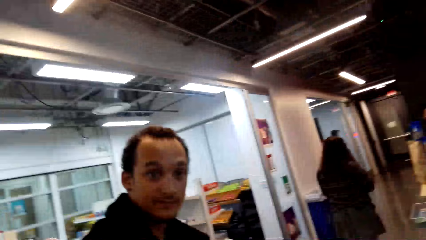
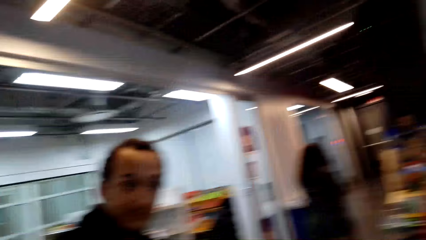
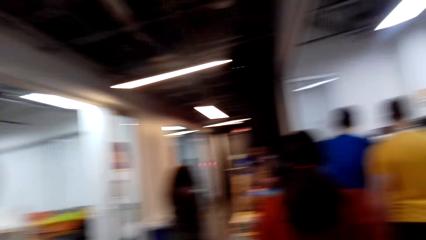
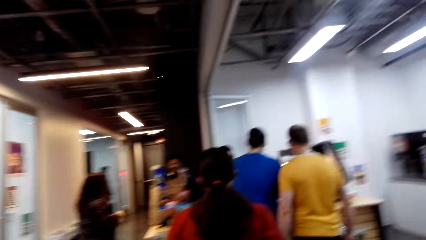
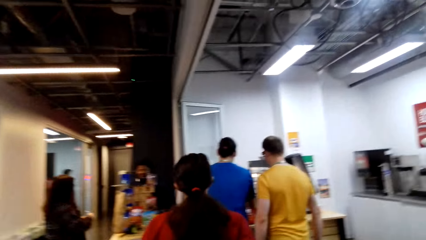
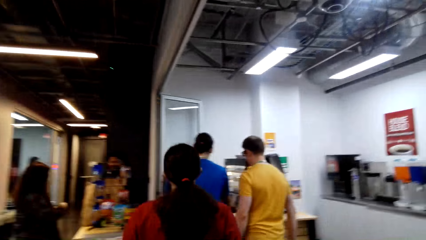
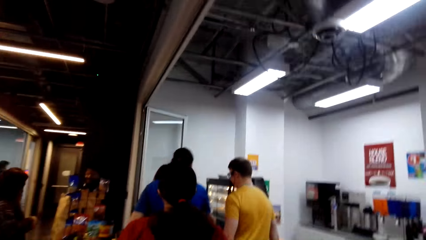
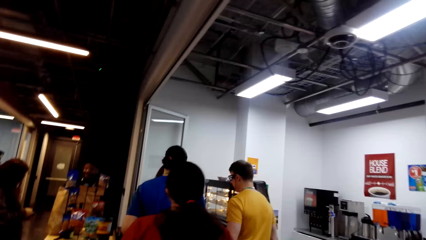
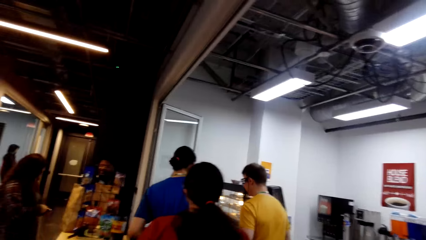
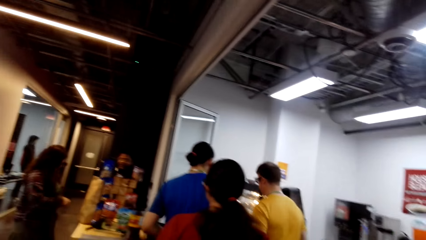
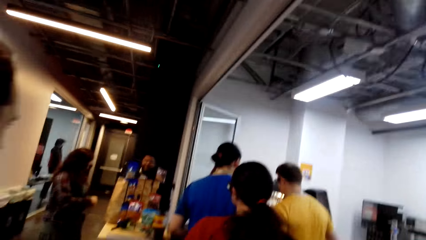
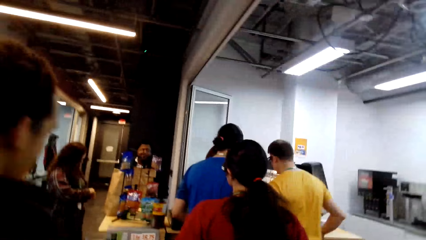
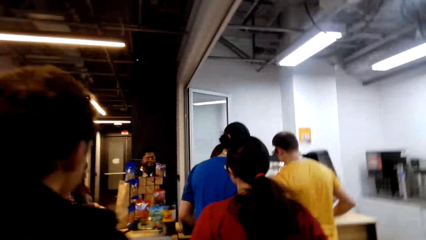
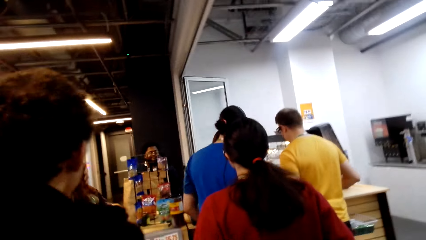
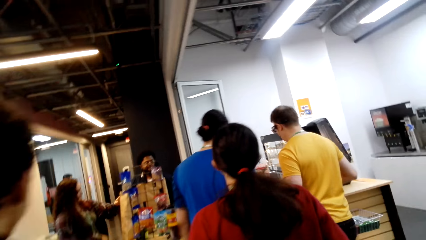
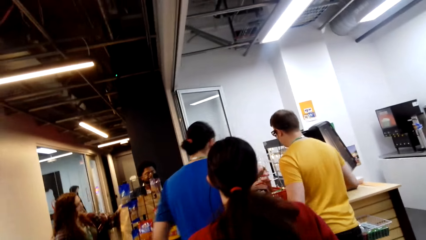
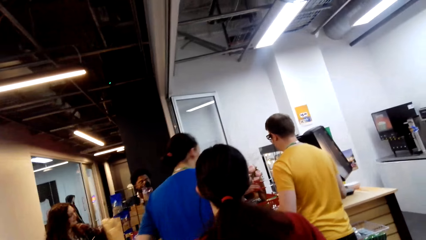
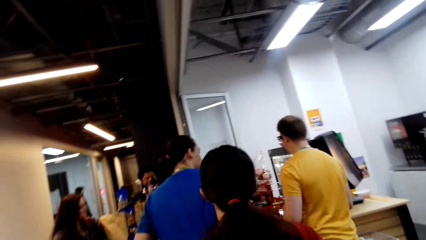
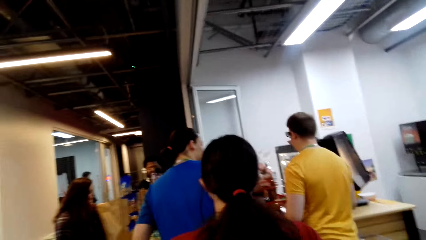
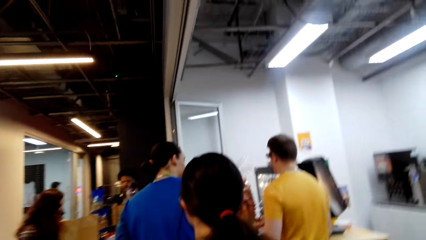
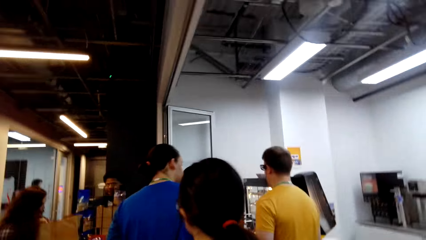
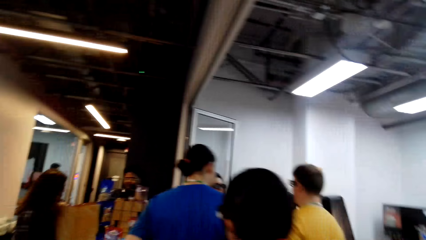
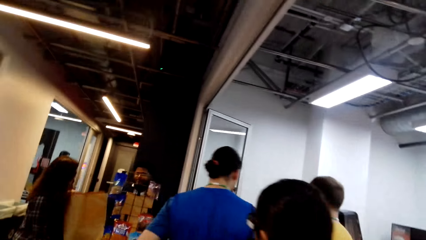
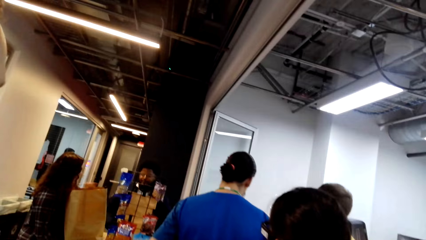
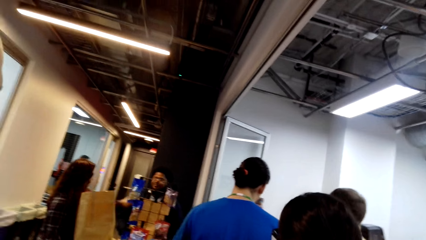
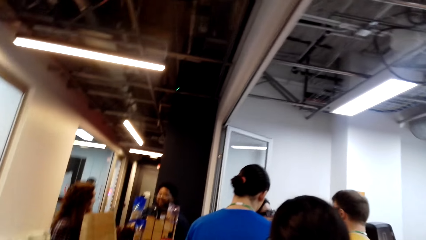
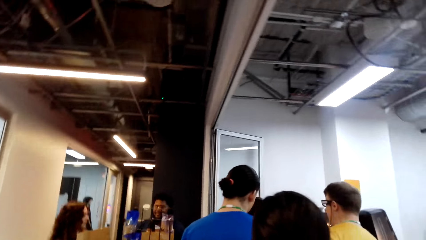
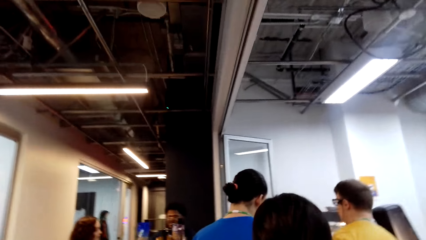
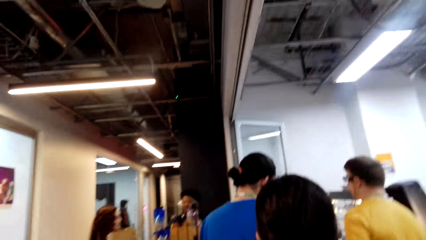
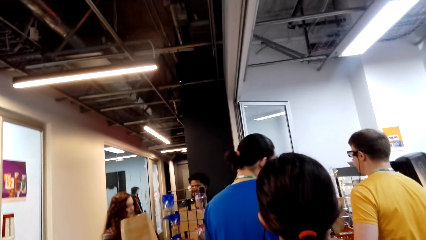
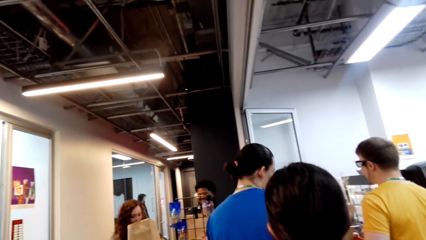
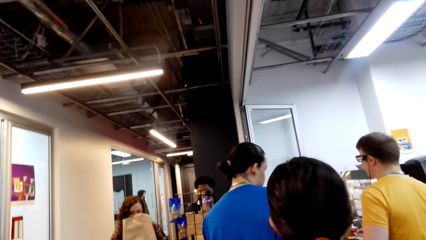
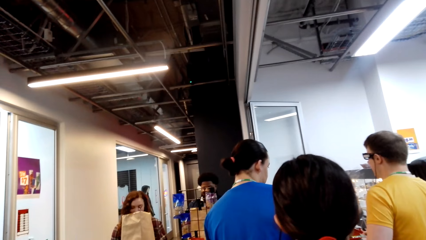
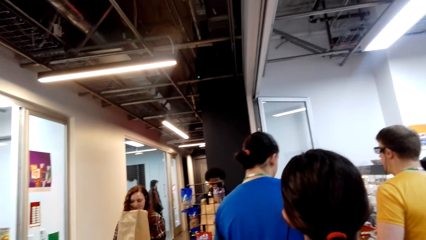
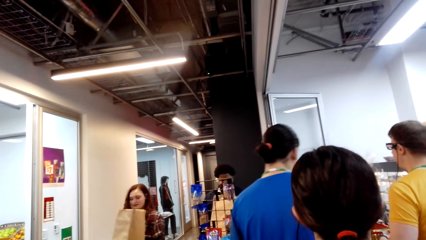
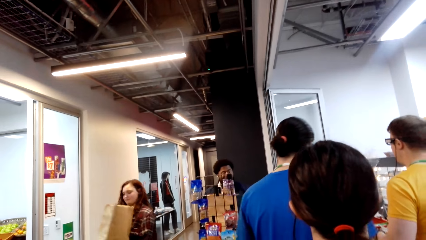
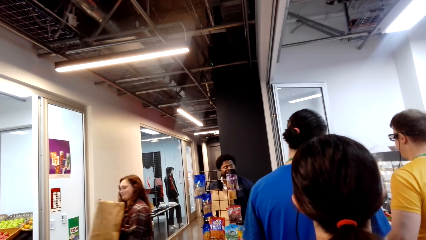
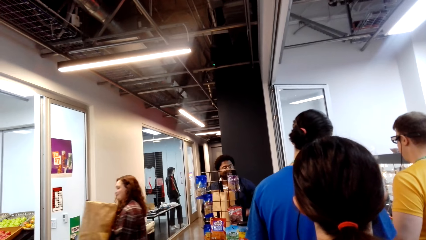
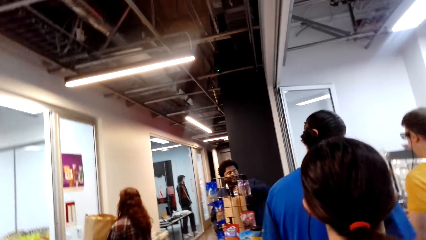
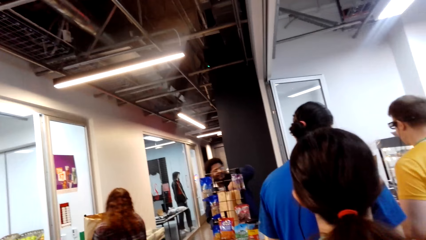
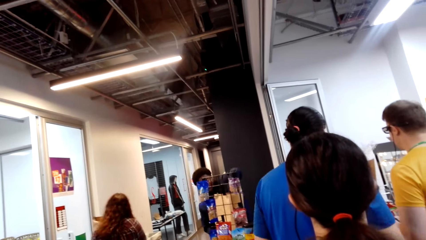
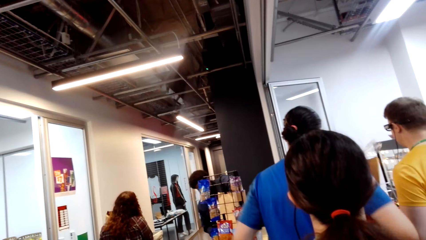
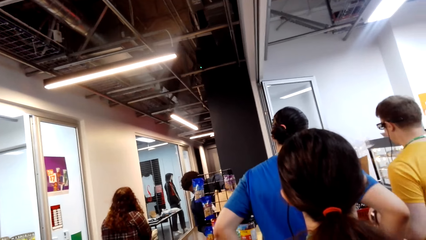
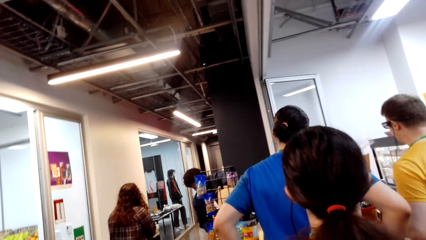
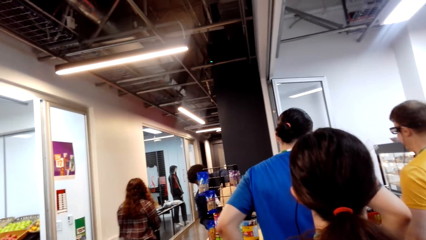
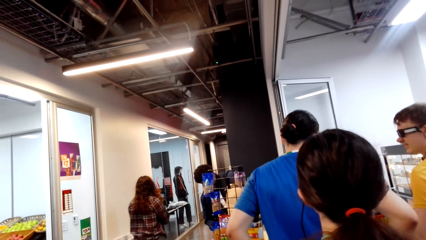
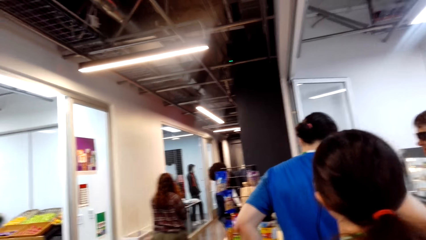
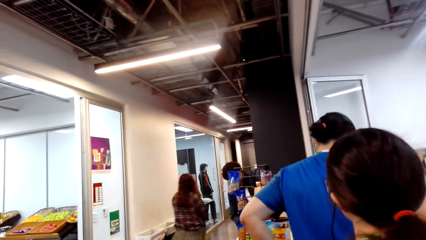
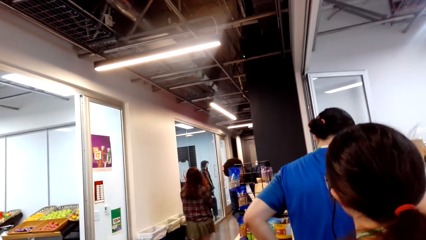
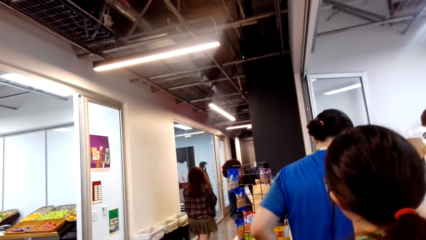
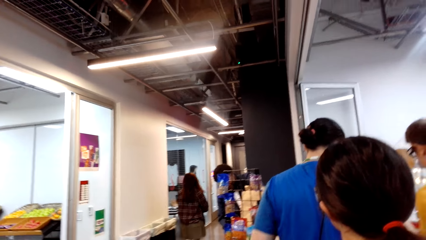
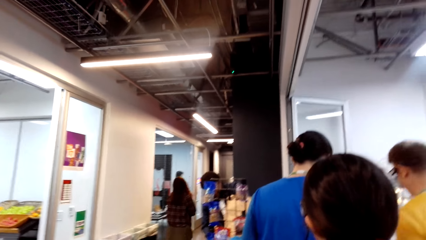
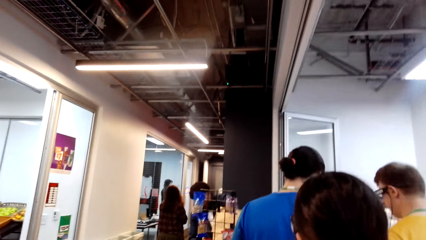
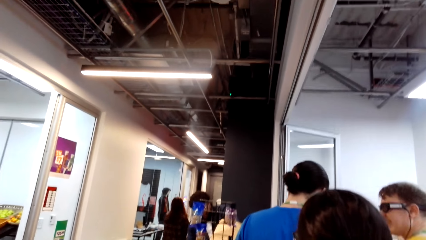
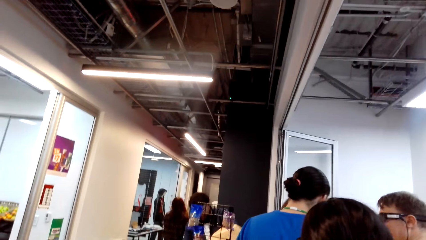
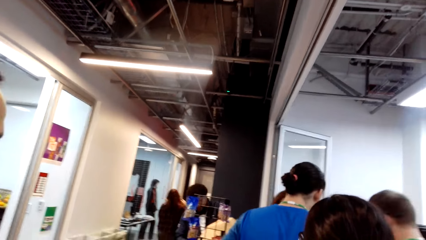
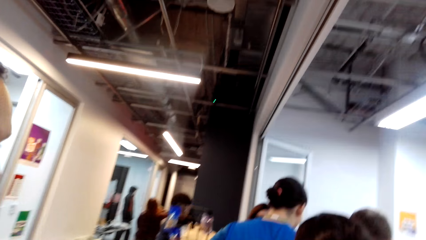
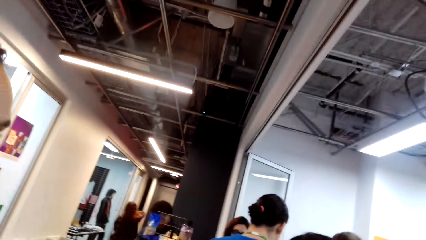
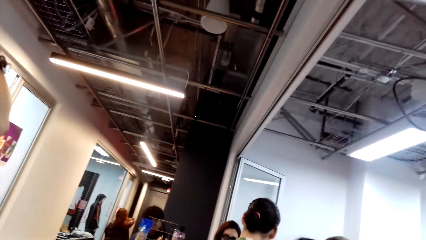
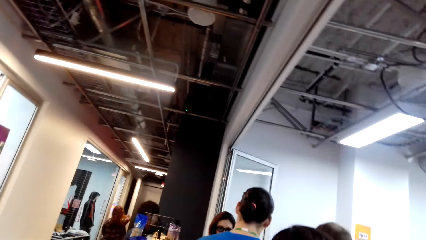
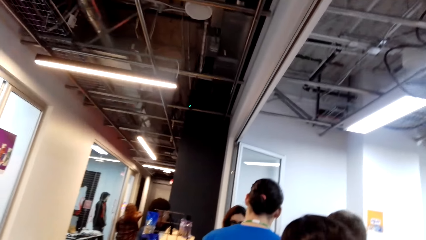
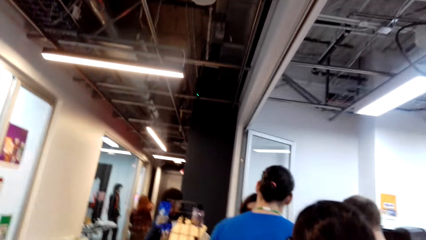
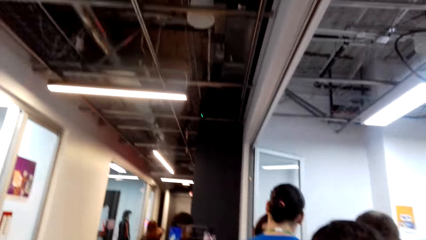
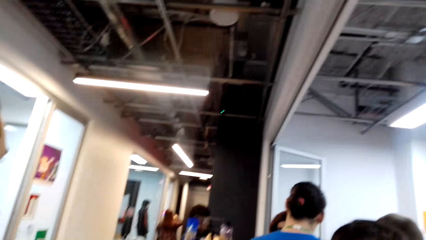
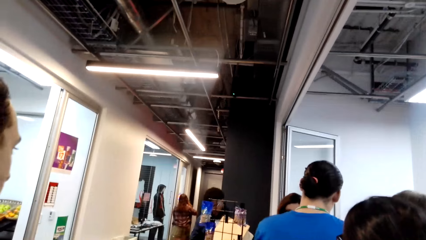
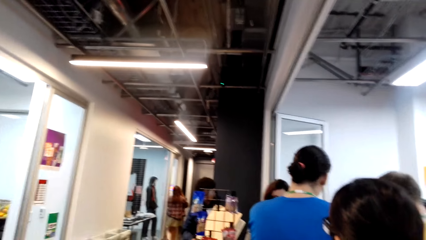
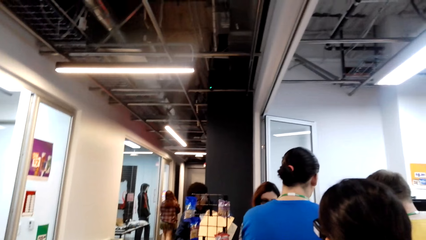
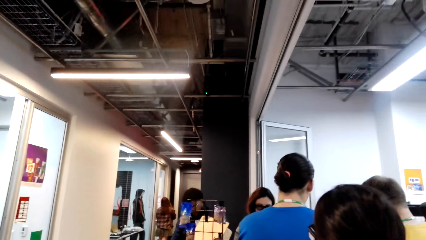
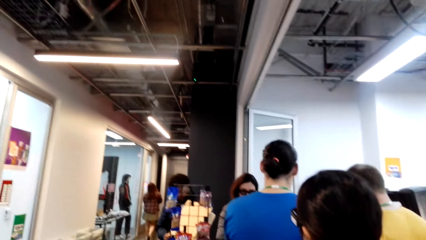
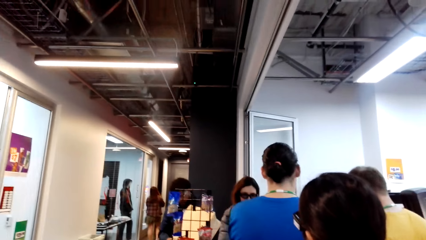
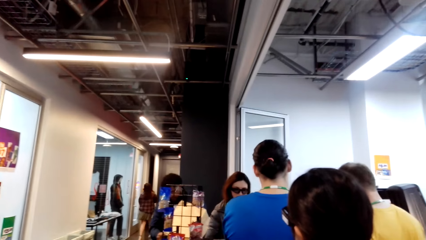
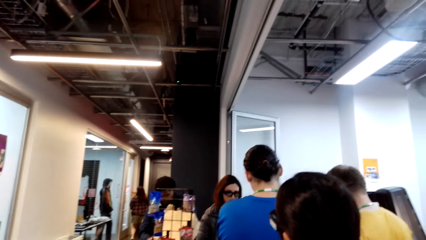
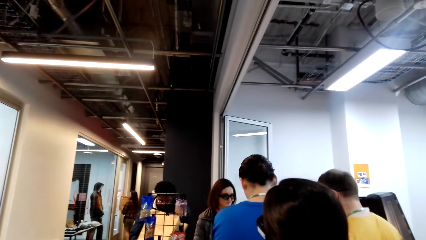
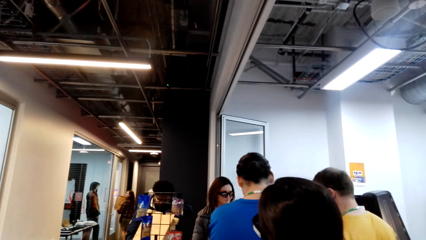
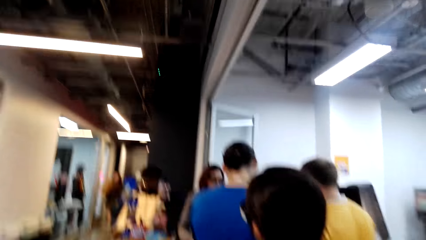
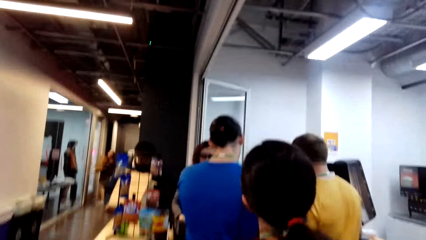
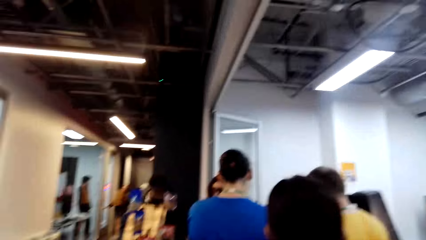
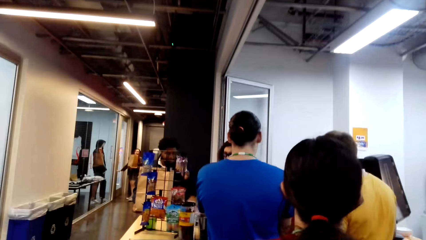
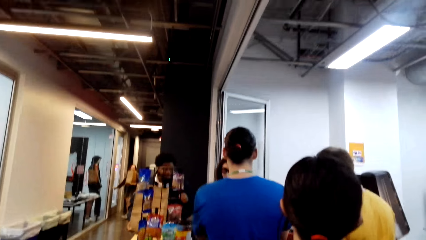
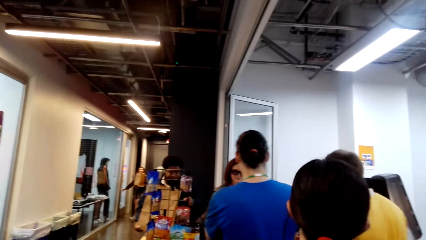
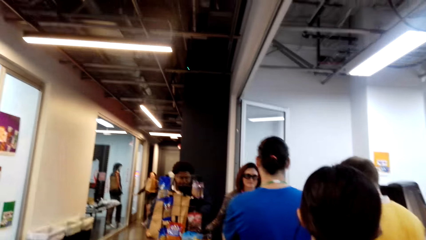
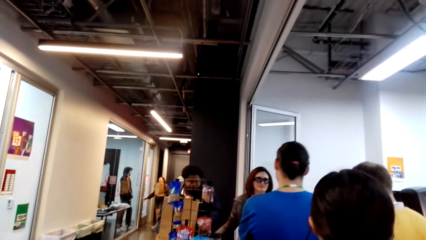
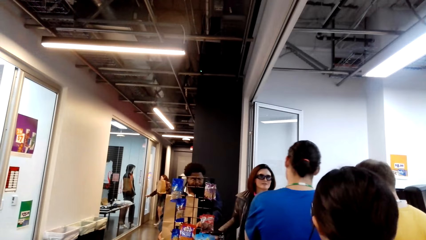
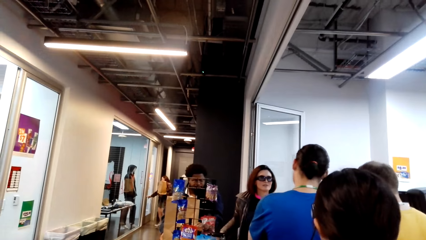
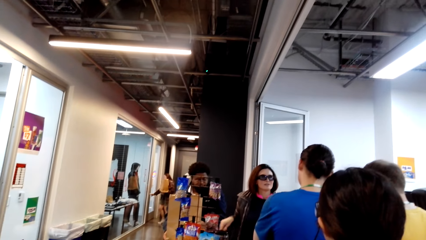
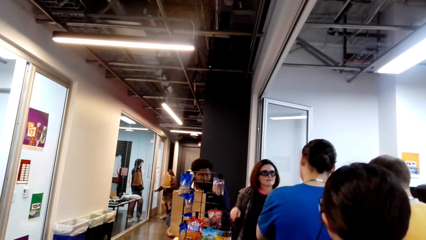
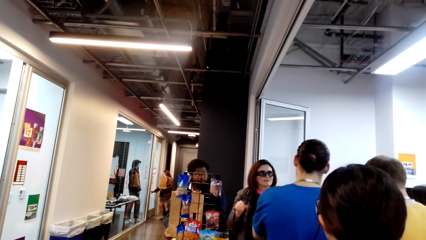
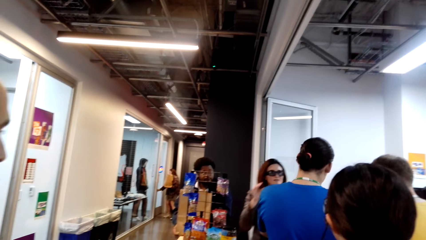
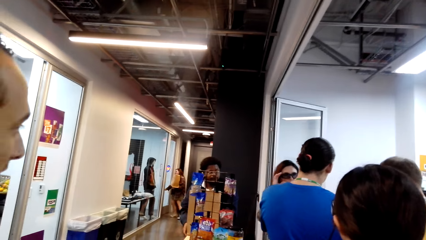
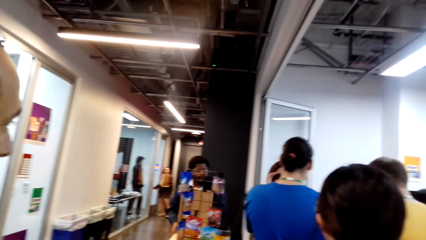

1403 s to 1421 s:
The camera wearer talks to a person. Another person takes a step forward in the line. The camera wearer takes a step forward in the line. The other person moves his body. The camera wearer talks to the first person.
